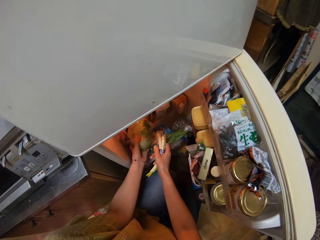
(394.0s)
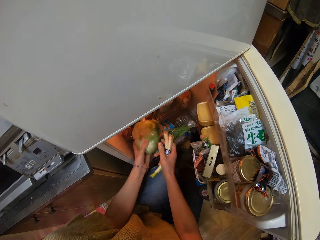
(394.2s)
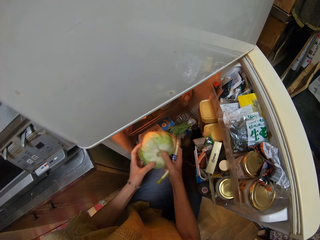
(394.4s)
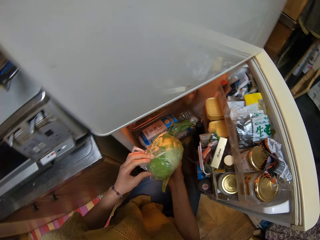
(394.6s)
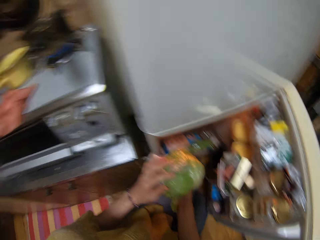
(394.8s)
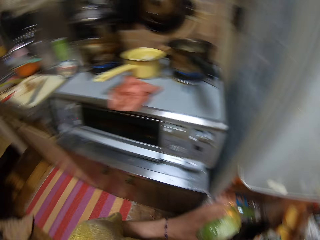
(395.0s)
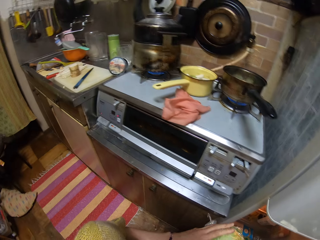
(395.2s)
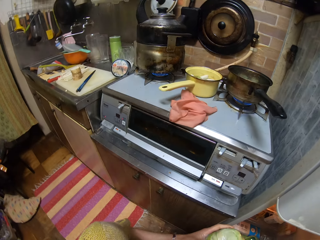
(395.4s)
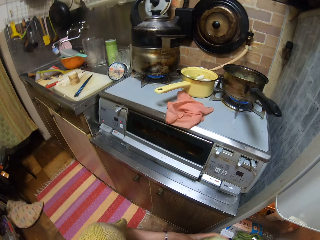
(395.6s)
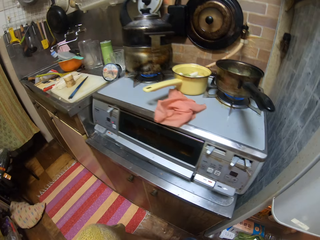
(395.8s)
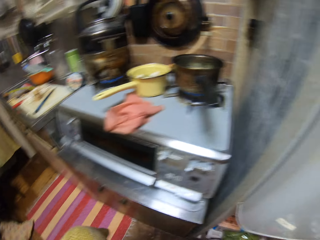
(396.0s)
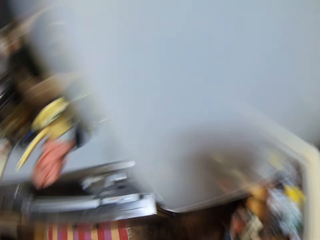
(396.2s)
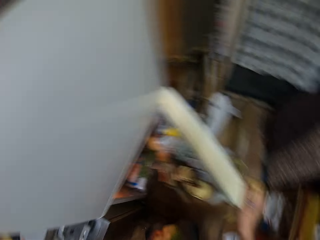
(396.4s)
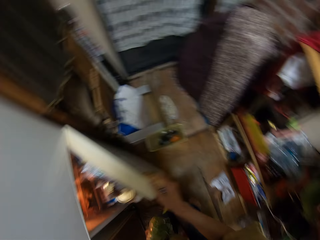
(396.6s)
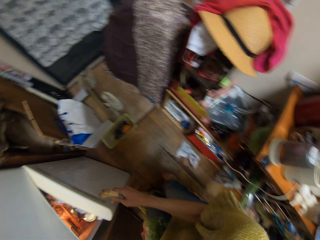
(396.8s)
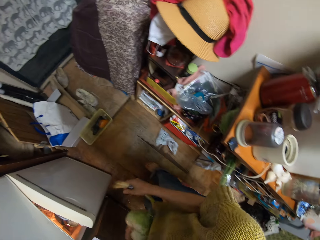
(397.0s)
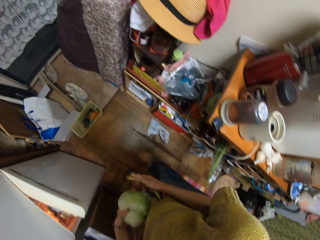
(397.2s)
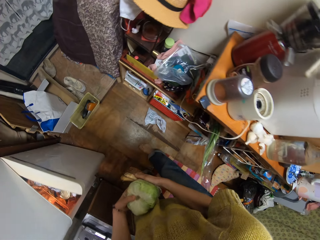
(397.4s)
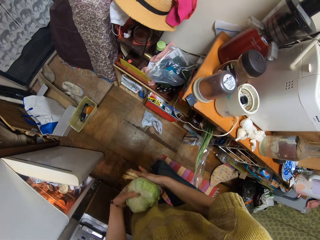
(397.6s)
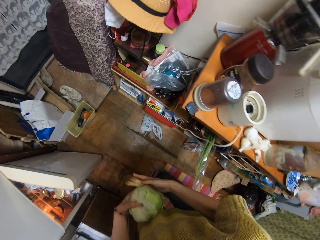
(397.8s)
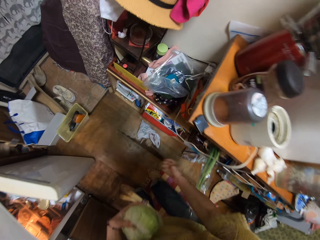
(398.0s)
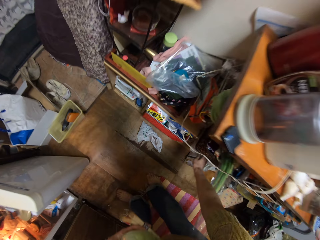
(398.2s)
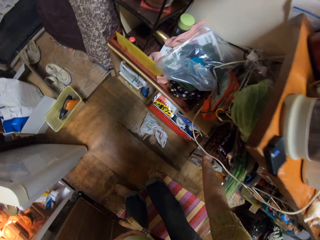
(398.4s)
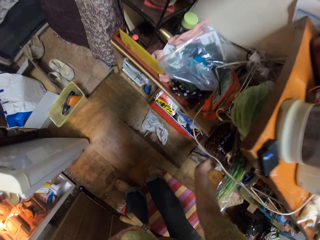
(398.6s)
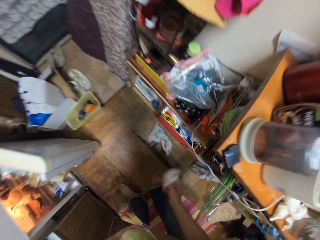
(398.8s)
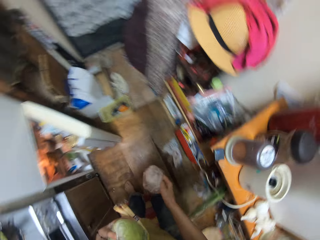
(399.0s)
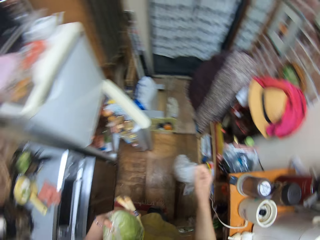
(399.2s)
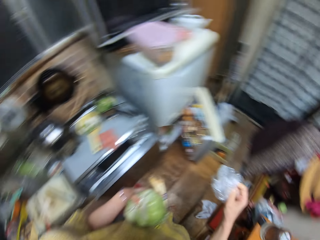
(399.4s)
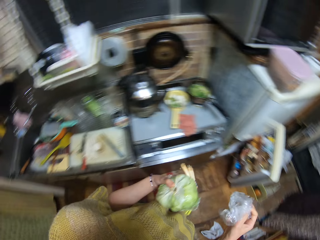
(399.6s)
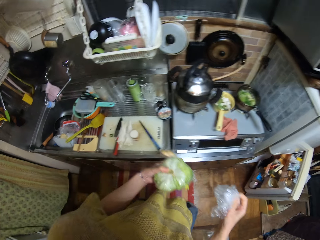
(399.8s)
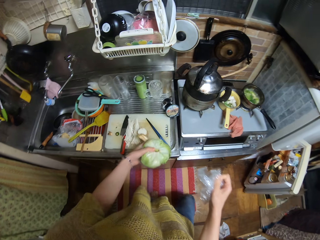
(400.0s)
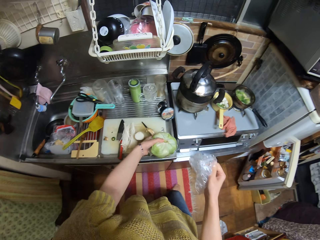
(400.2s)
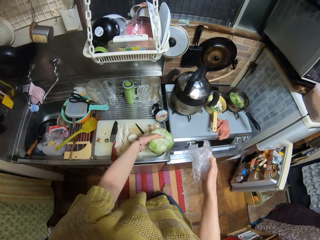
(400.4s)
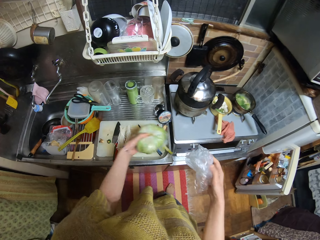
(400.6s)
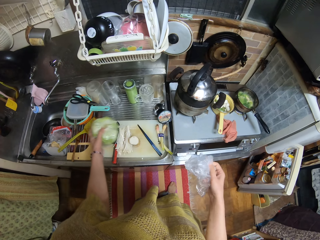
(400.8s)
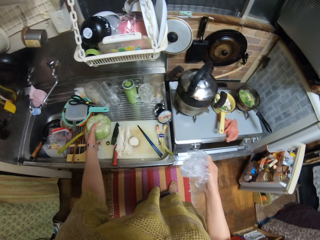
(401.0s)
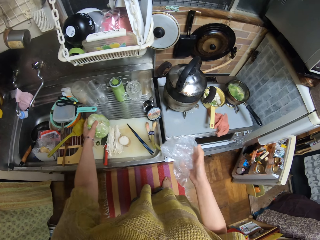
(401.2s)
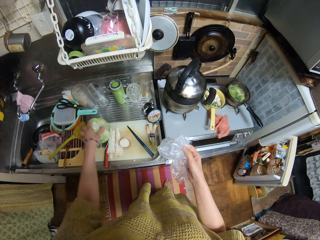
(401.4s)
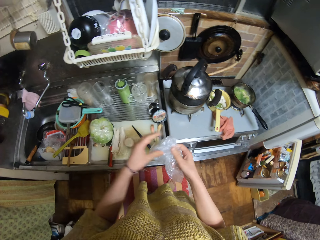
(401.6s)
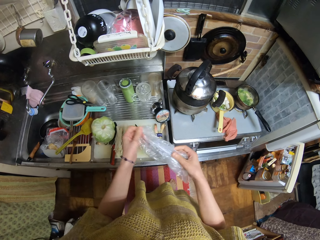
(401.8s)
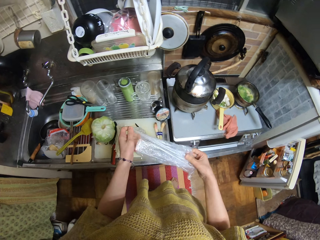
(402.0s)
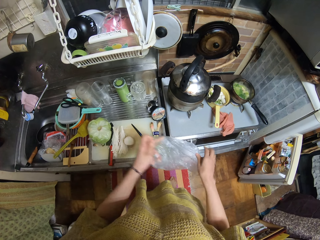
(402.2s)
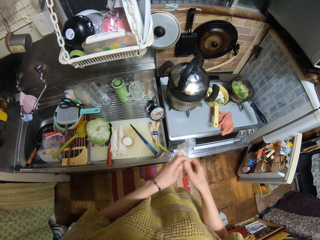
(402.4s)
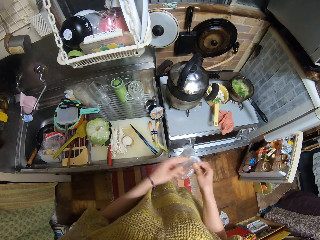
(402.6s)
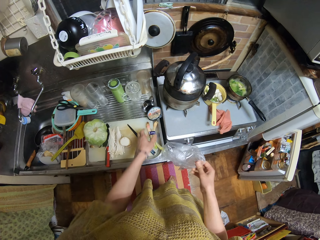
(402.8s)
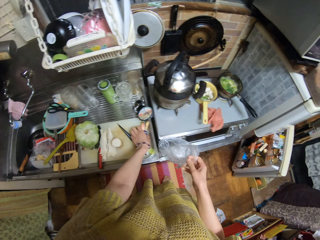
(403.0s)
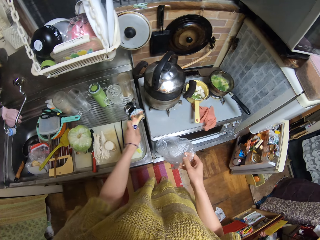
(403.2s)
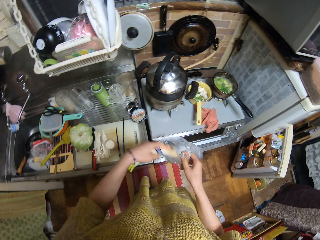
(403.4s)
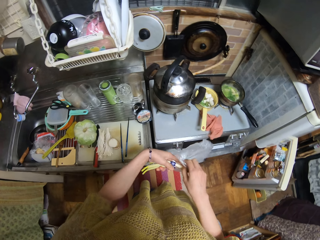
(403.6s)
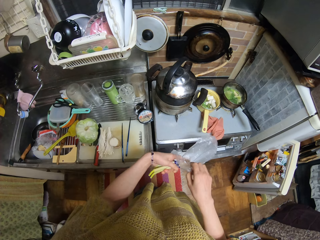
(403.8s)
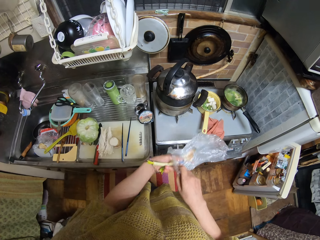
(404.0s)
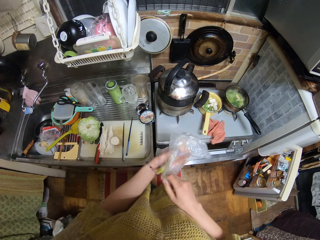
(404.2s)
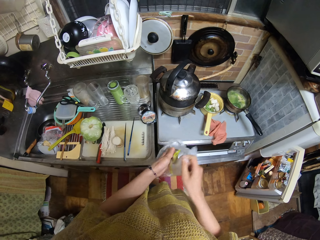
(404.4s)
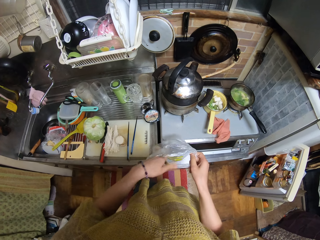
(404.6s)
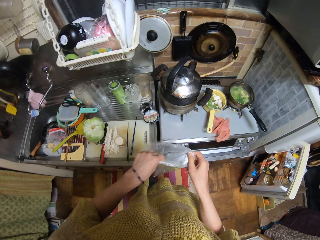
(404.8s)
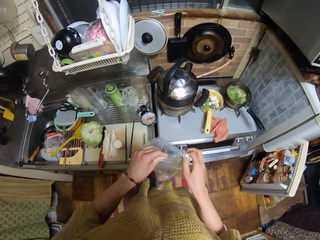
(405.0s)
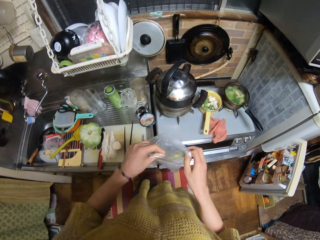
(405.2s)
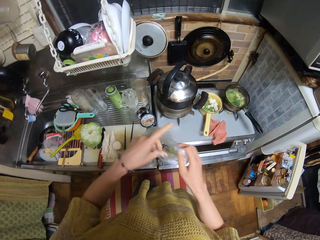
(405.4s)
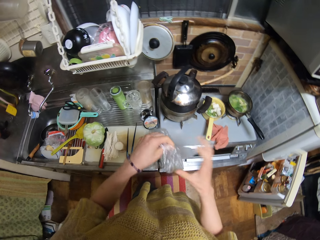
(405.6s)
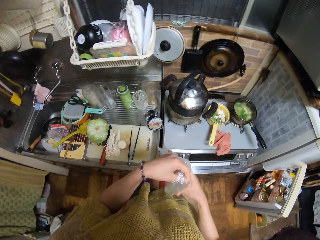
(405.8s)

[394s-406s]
The camera wearer looks around. They pick a nylon from a shelf. They drop the celery and cabbage on the chopping board. They unfold the nylon. They put the celery into the nylon.

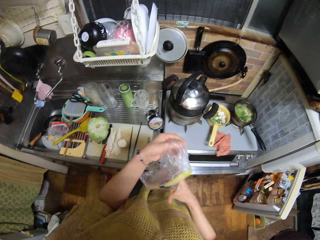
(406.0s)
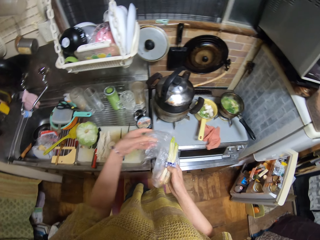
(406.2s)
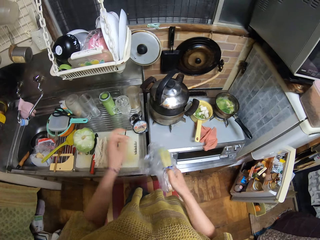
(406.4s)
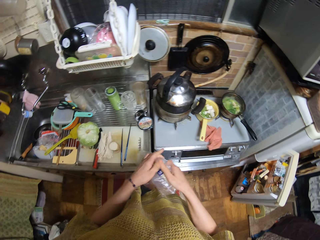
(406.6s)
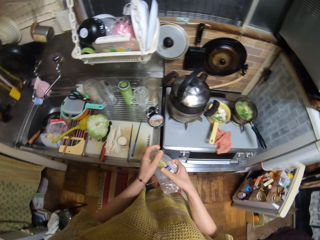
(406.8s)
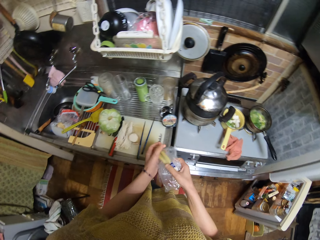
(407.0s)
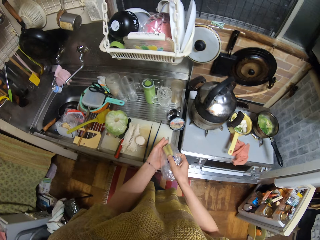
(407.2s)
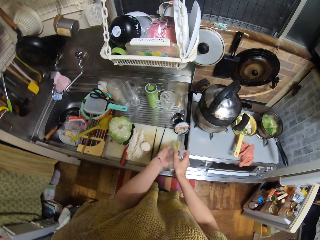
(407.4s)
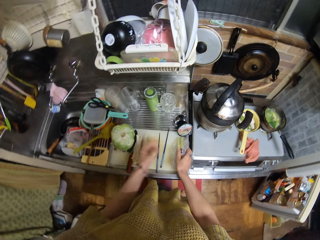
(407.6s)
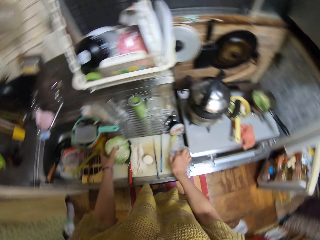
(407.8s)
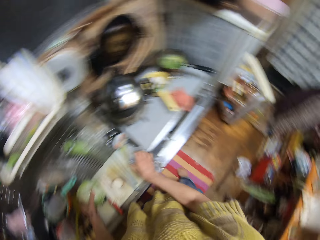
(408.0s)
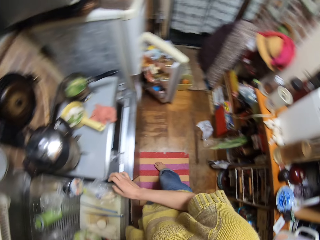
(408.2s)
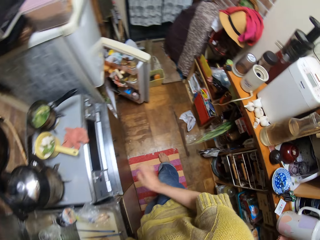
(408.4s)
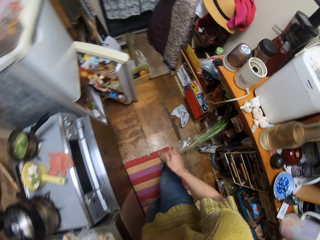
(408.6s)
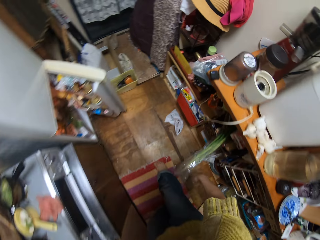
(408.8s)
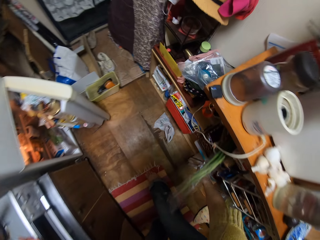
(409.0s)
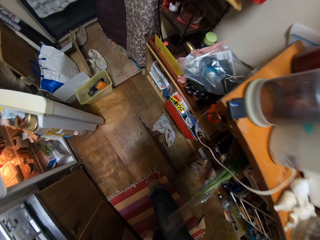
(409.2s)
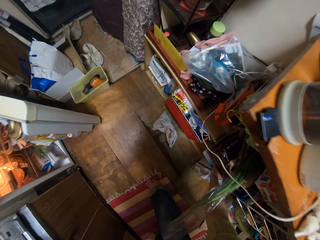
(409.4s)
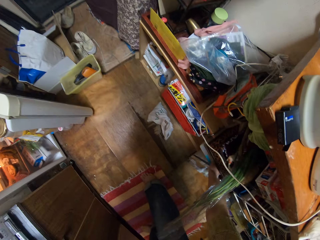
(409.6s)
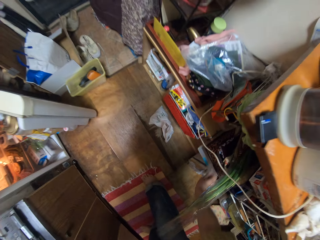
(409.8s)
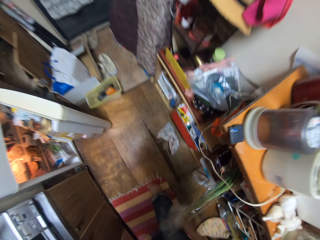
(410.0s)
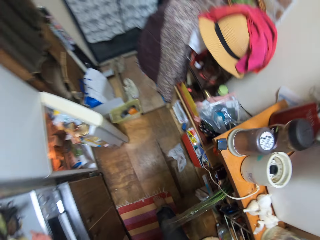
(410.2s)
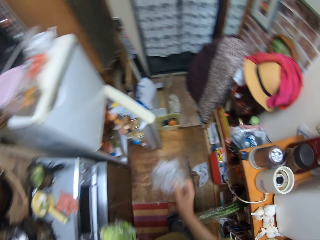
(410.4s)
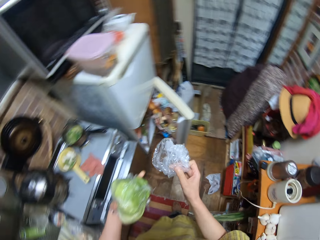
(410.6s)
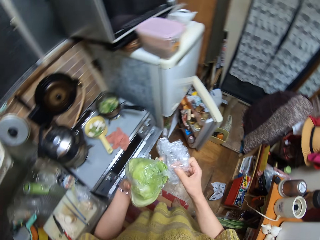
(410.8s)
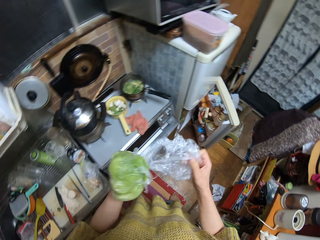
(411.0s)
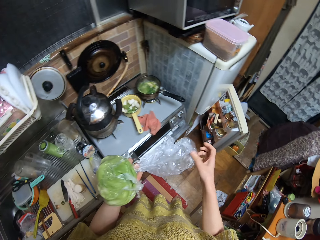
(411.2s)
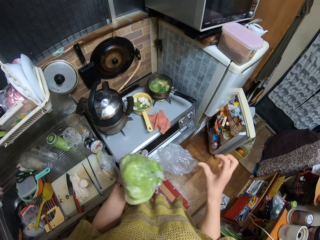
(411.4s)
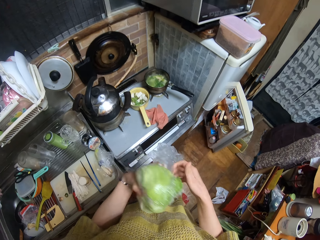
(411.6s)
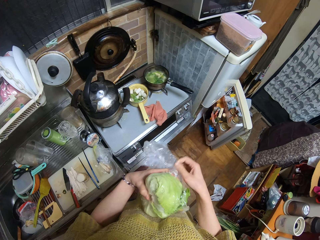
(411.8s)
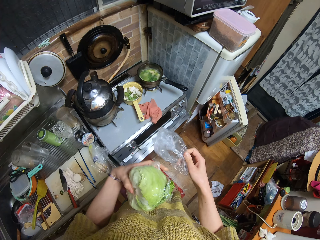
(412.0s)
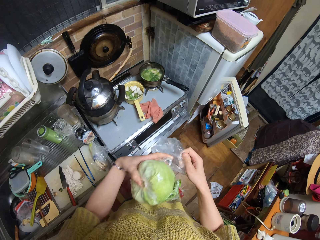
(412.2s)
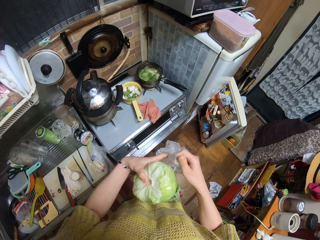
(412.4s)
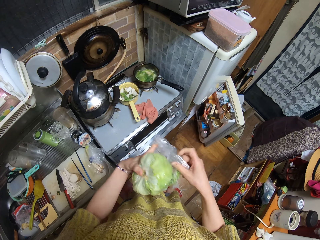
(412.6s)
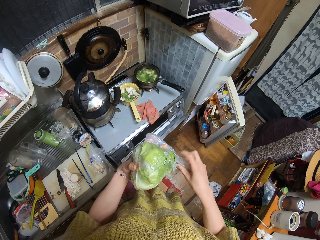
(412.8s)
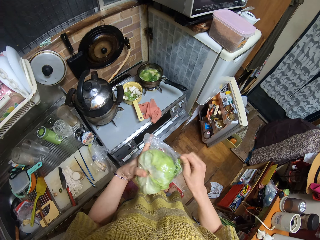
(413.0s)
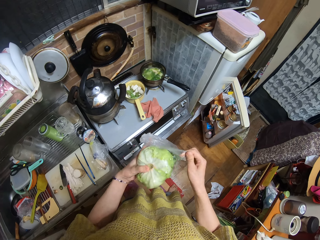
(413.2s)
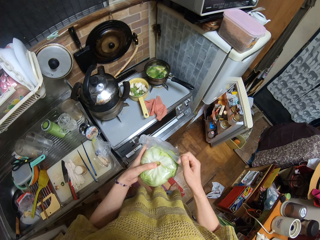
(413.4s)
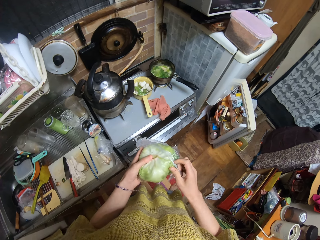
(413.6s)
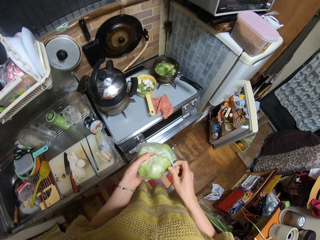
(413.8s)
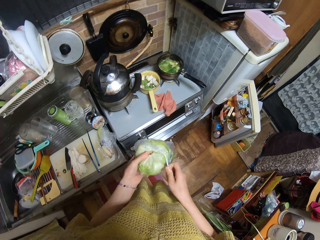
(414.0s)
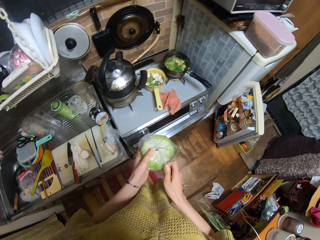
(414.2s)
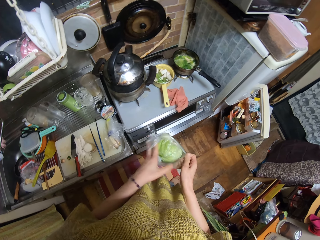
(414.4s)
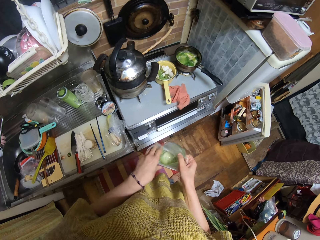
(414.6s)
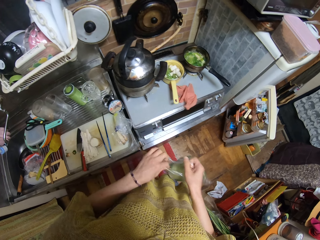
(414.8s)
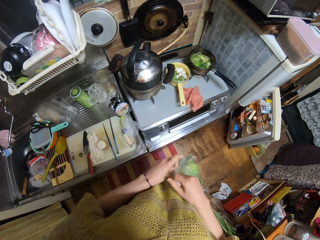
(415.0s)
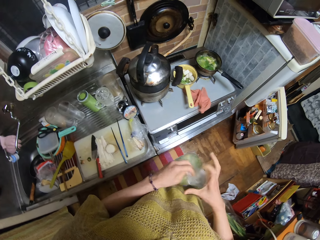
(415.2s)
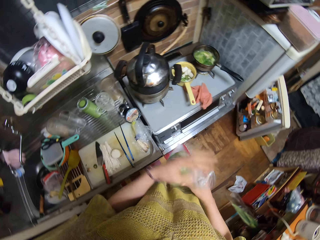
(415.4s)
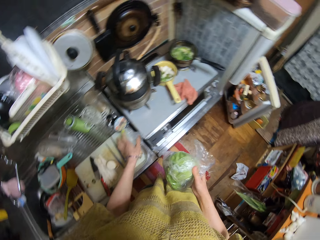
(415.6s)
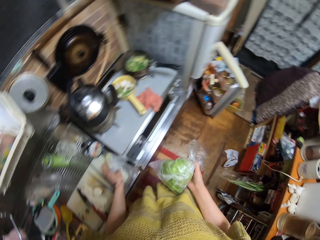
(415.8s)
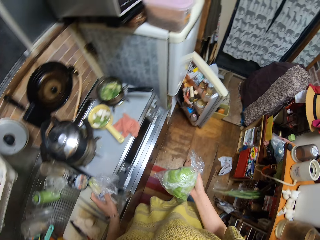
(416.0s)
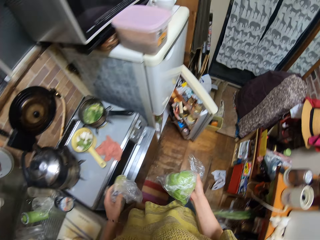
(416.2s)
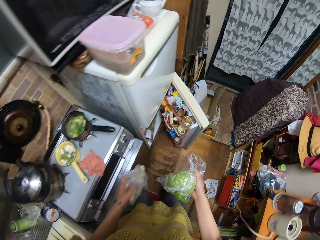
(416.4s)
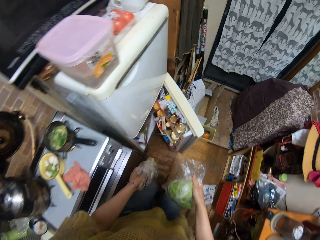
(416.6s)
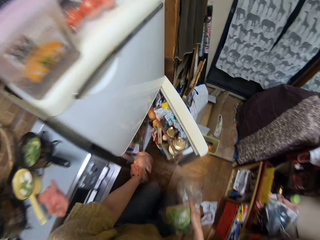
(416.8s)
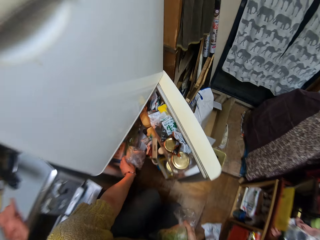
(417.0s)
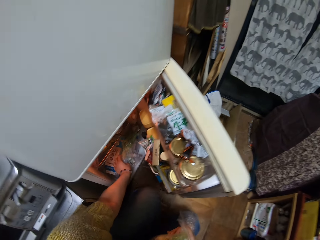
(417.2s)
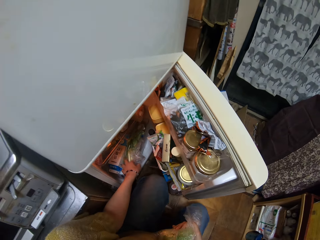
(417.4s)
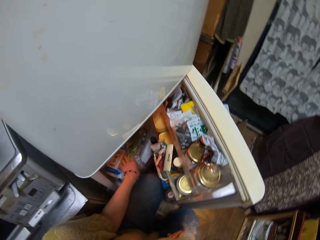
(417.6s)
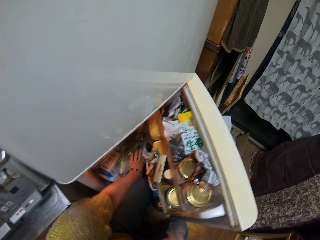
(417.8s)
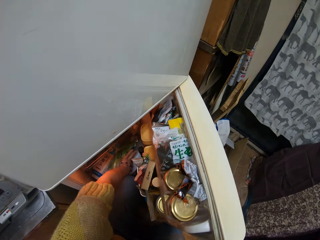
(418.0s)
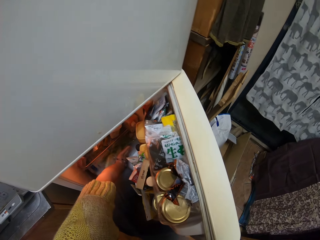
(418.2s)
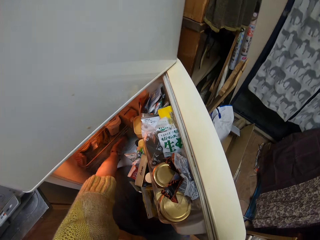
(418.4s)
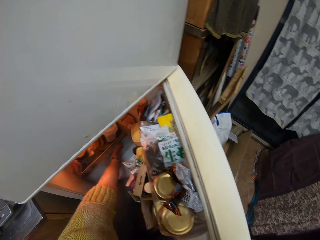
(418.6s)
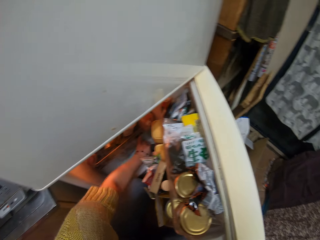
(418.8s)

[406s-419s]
The camera wearer folds the nylon with the celery in it. They drop the celery on the chopping board. They pick another nylon from a shelf. They unfold the nylon. They put the cabbage into the nylon. They pick the nylon of celery on the chopping board. They walk towards the fridge. They put the celery and cabbage in the fridge.
